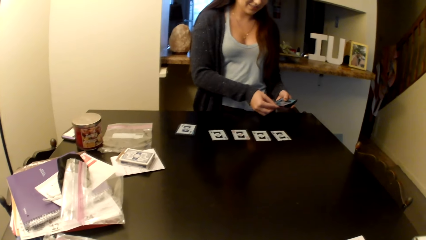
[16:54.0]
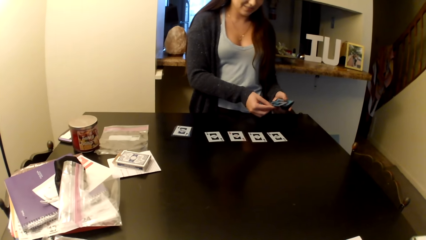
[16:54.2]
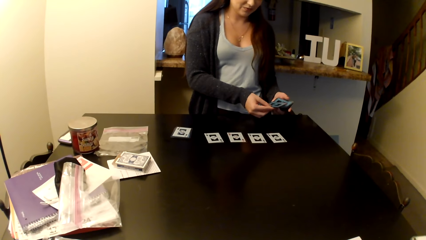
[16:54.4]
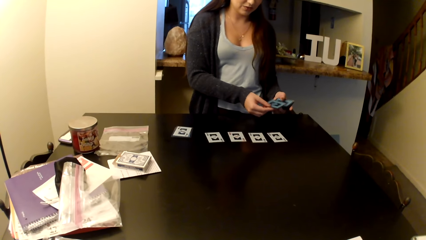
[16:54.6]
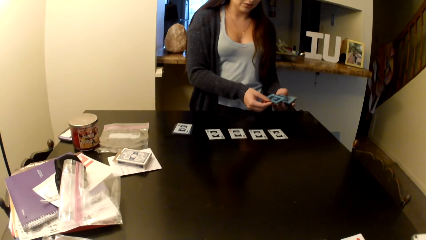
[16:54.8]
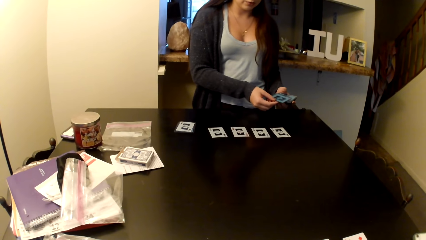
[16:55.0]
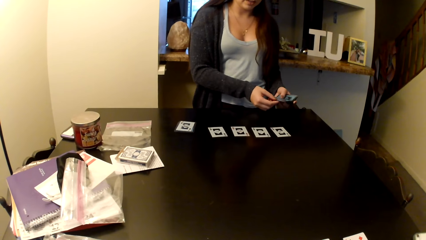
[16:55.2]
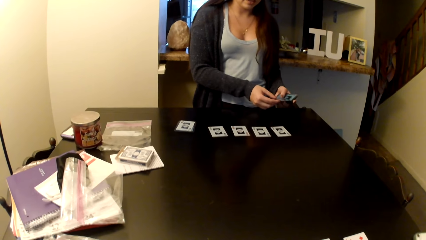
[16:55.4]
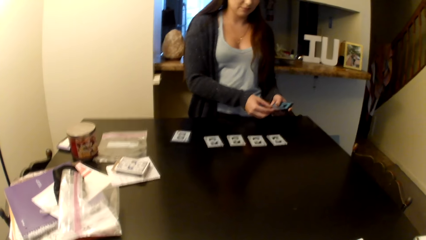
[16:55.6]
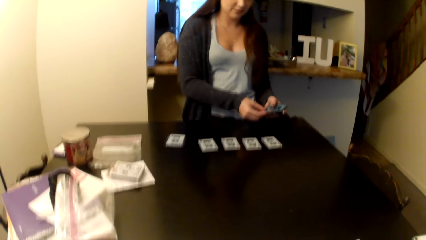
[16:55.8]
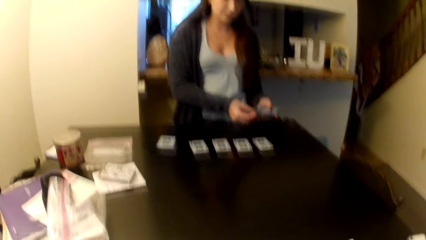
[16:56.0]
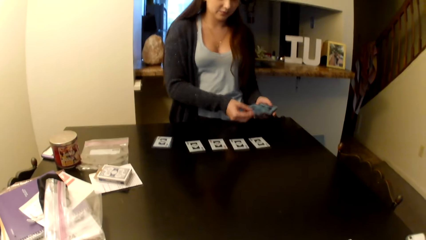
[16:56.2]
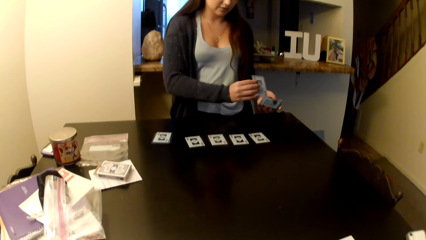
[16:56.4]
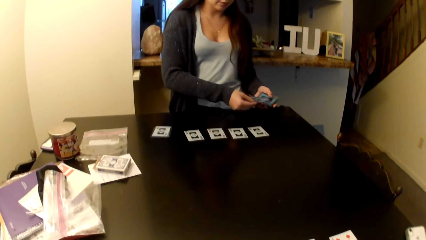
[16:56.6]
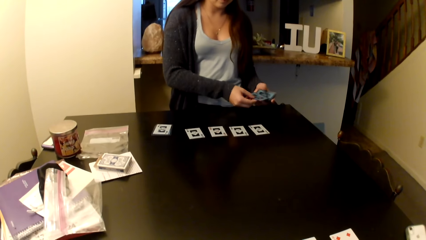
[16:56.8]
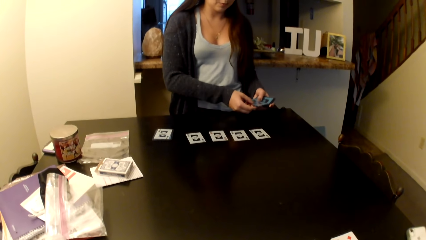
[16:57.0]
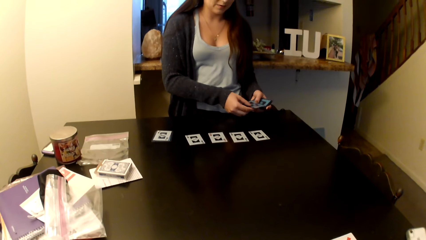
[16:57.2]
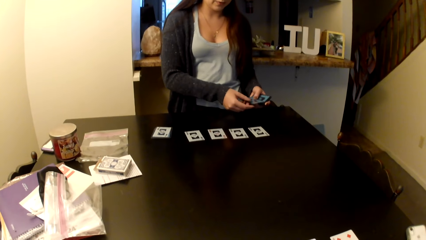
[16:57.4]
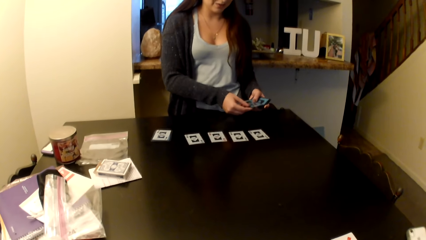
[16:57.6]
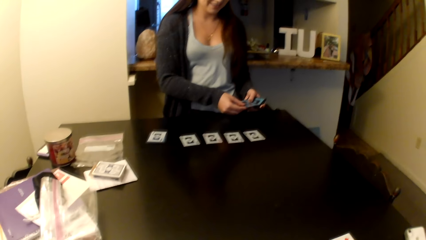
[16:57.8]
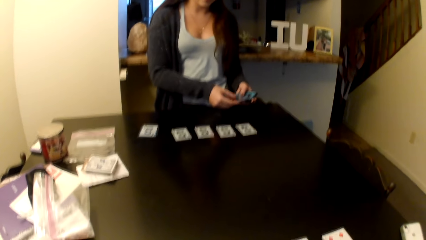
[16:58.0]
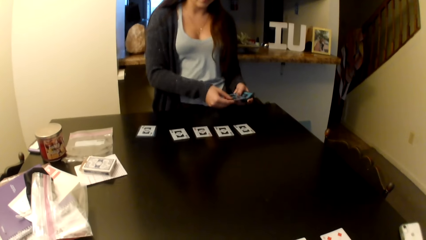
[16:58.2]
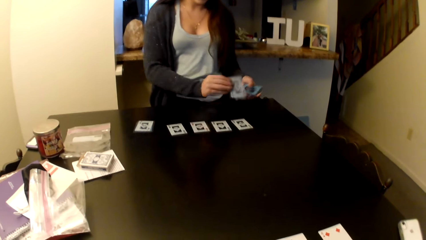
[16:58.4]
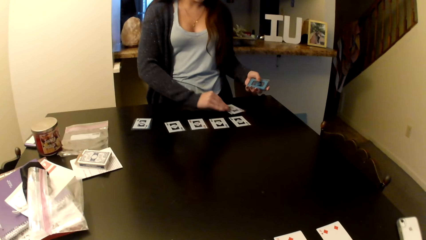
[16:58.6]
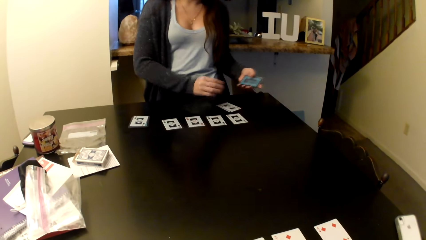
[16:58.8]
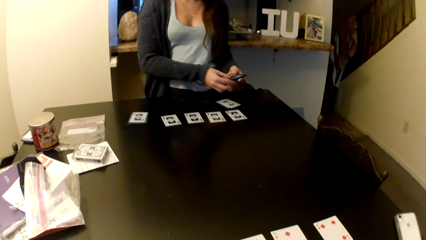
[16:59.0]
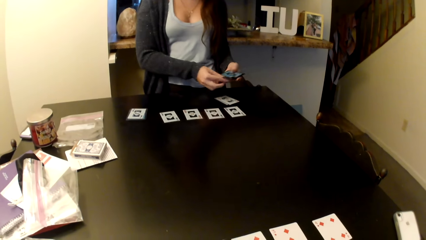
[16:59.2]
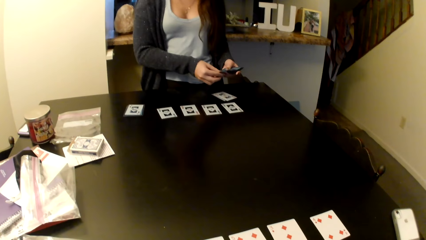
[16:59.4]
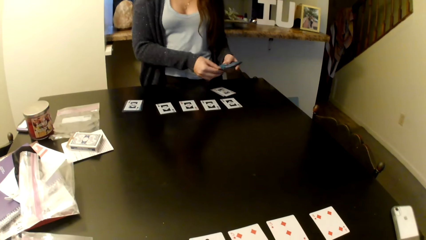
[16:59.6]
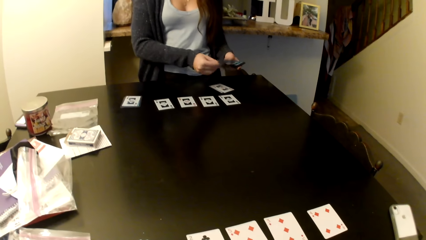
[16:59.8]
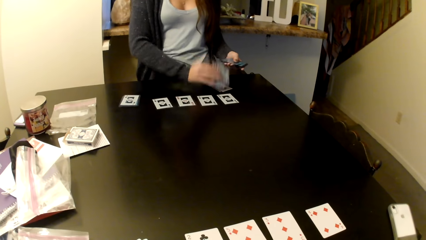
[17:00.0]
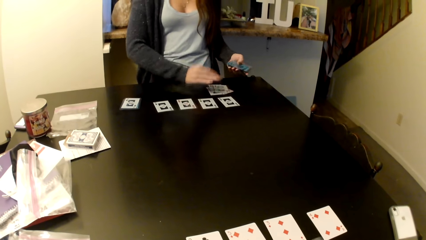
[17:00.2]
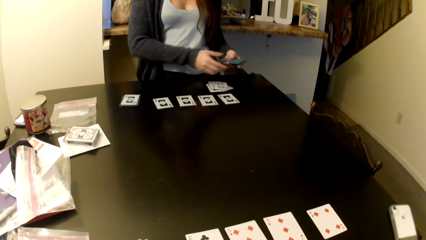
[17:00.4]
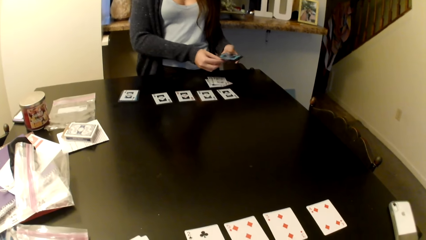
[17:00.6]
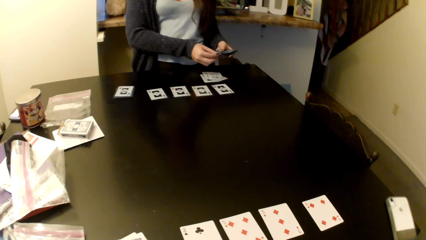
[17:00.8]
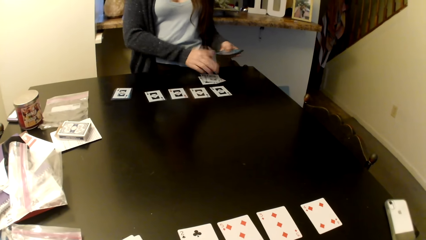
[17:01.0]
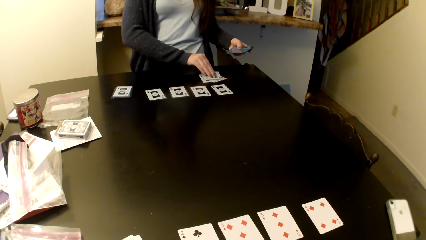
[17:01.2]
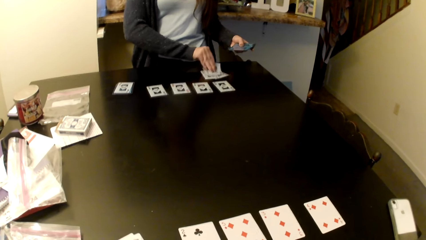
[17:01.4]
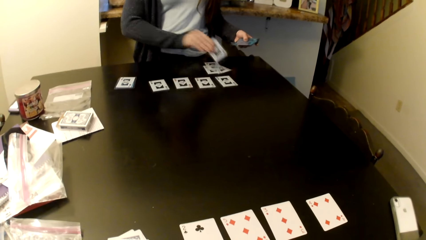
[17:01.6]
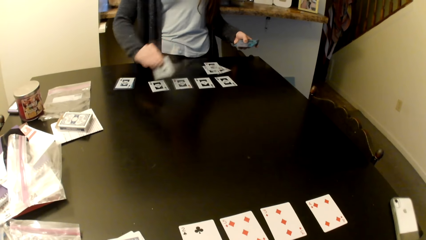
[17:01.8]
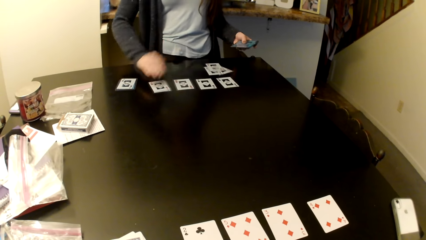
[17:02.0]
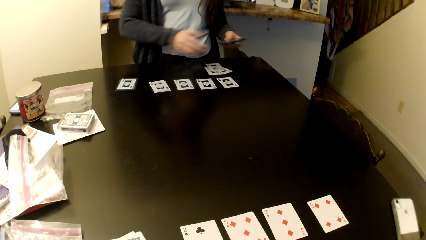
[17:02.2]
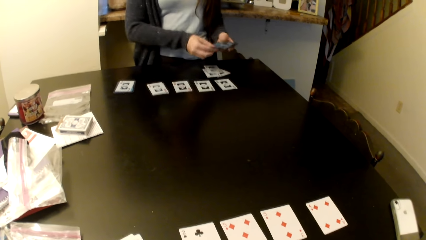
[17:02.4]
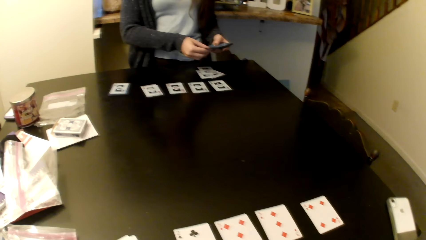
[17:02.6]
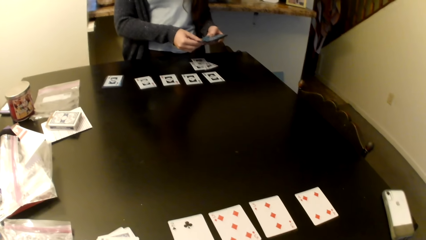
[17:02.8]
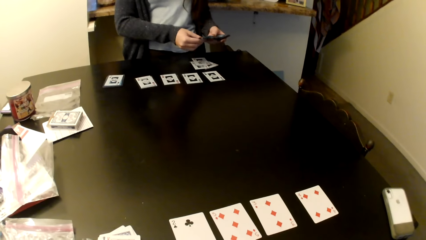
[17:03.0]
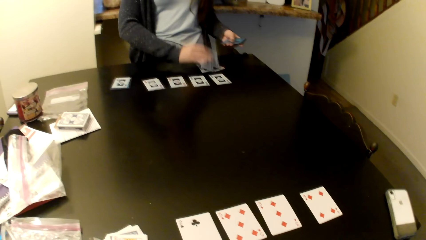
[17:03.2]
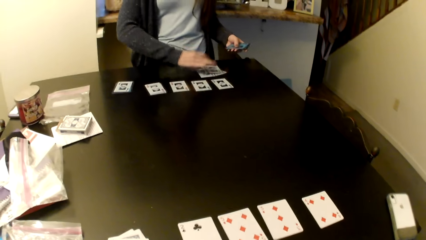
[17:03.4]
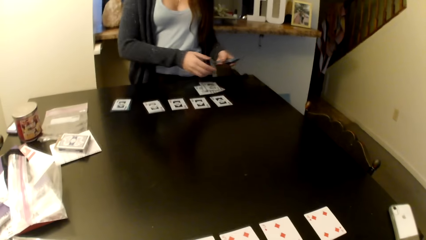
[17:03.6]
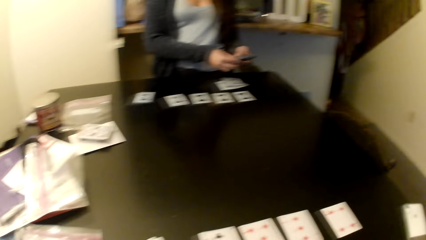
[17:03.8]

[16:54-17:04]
A woman puts cards on the table.

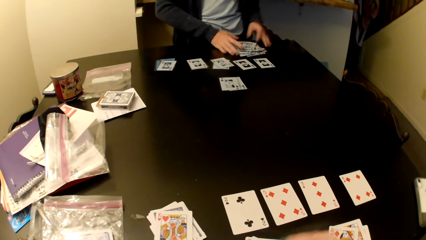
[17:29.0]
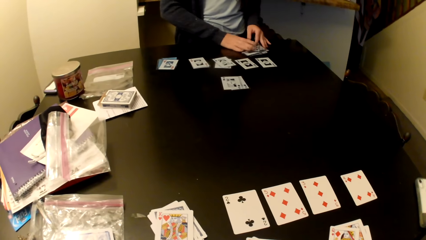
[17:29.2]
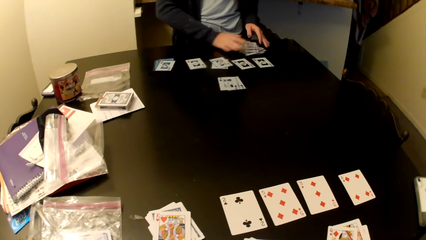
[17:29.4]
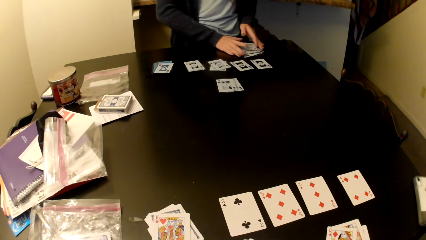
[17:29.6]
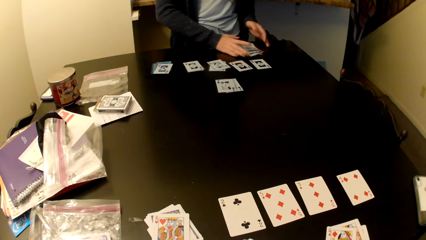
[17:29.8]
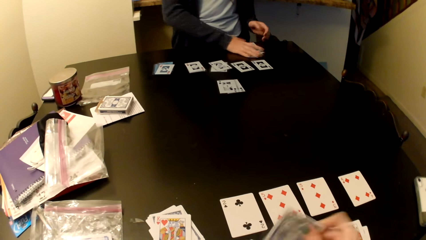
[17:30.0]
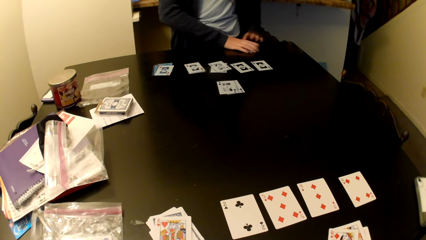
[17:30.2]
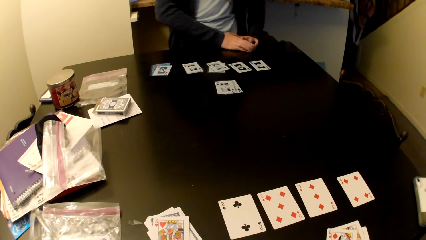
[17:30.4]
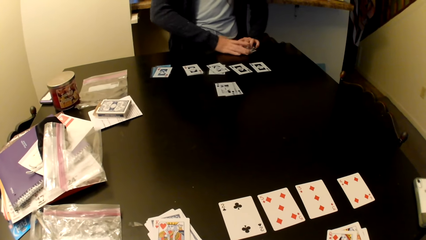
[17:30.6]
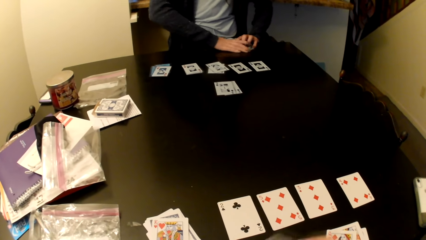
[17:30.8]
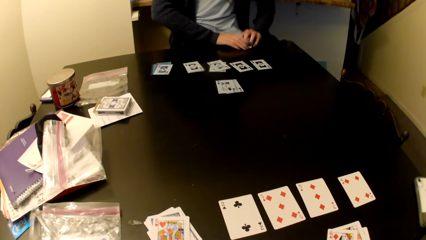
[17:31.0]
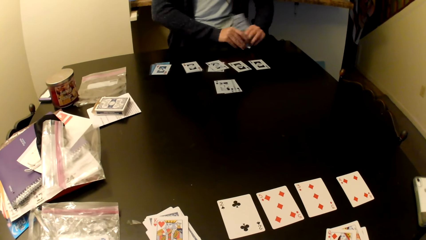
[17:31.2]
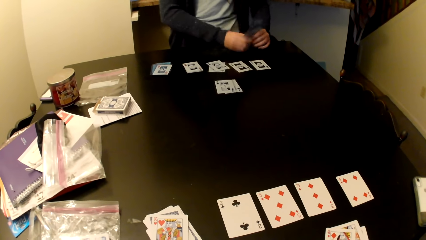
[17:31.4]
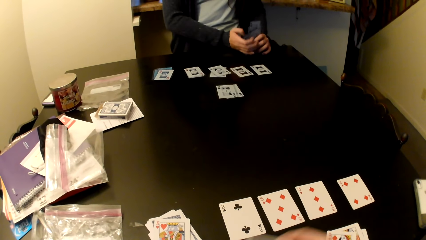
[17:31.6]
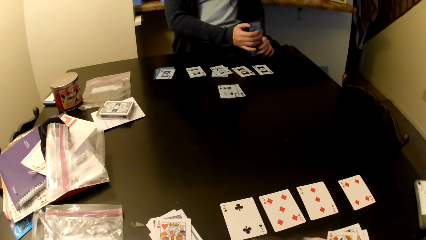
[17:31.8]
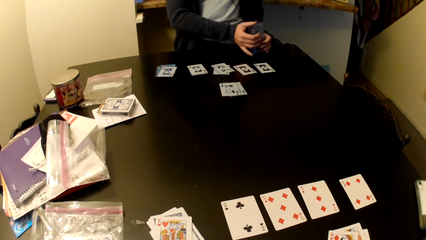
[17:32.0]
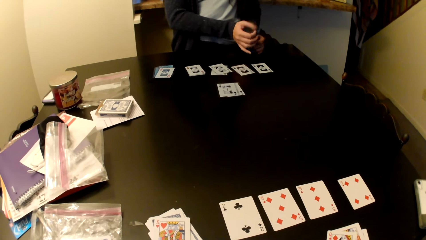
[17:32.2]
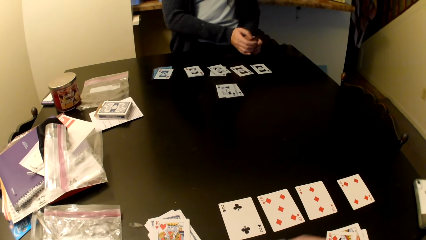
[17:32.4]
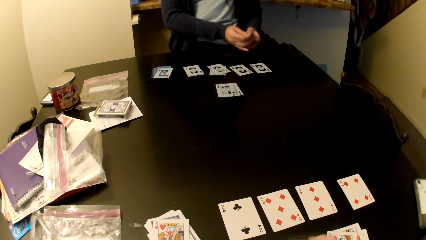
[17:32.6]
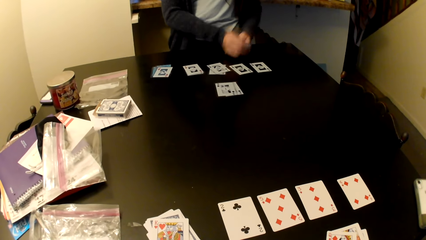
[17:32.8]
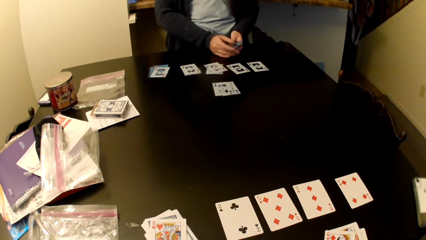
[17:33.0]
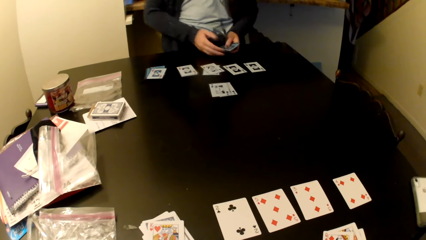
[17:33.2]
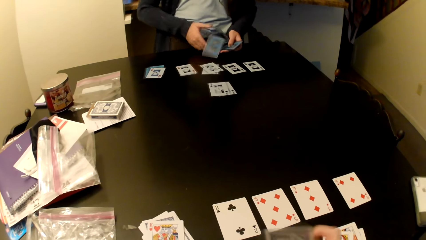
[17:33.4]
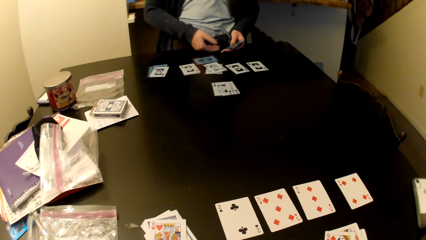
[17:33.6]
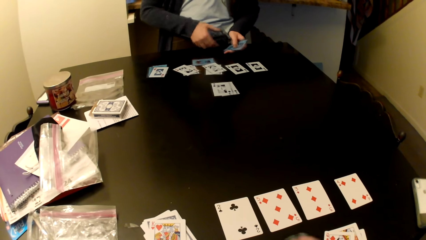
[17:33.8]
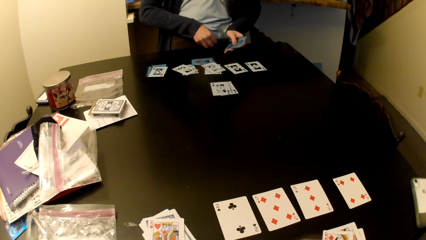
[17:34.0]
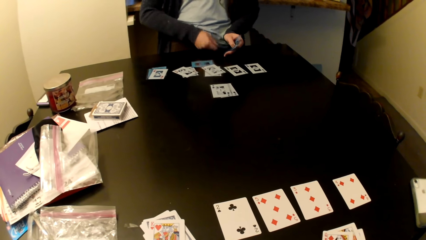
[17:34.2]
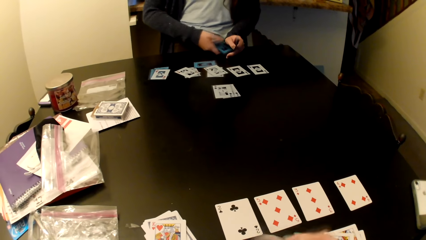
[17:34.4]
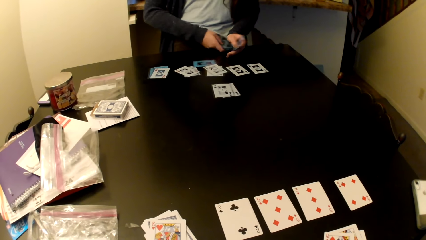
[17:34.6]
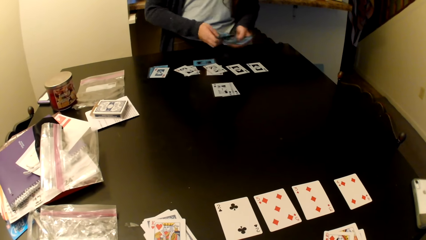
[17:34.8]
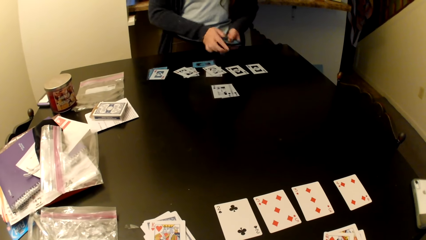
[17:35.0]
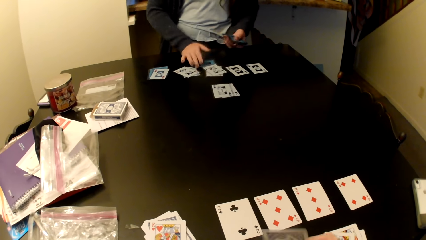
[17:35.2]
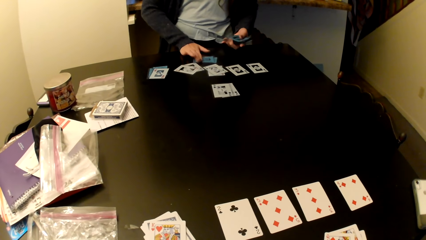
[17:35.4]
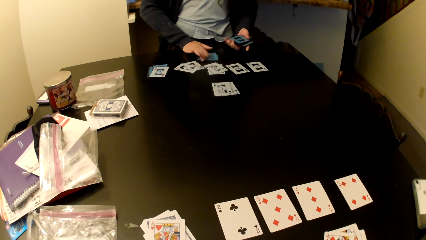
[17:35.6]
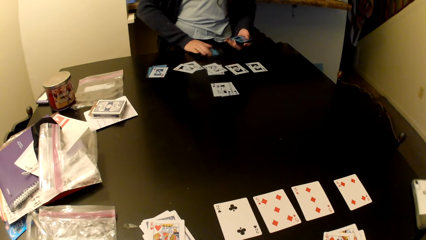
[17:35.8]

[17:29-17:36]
A woman picks up cards on the table.
